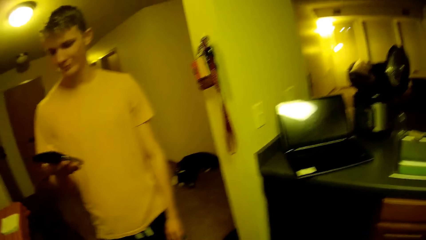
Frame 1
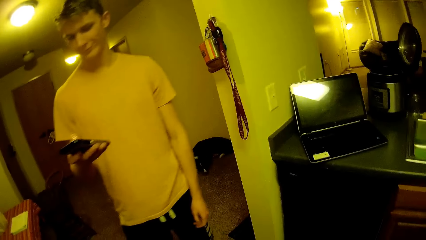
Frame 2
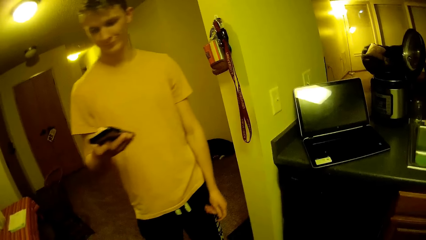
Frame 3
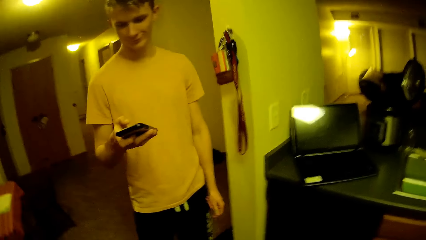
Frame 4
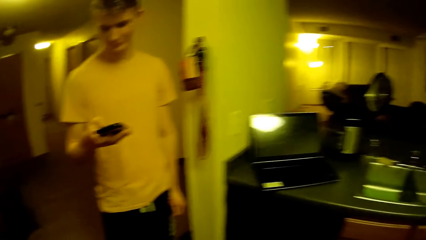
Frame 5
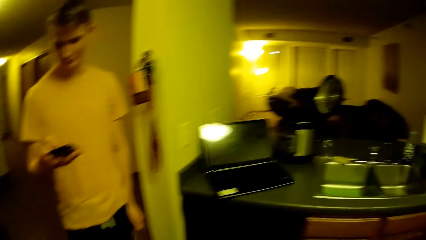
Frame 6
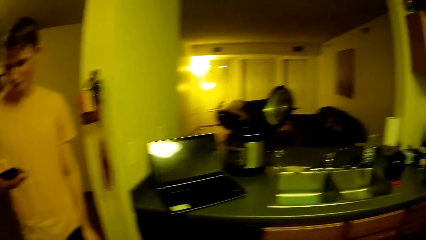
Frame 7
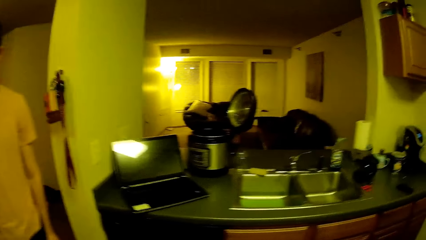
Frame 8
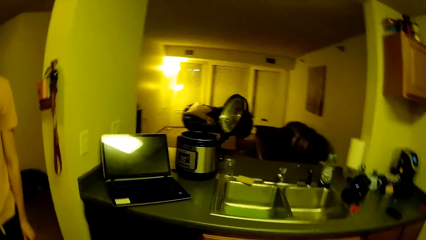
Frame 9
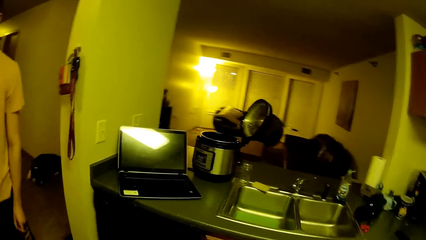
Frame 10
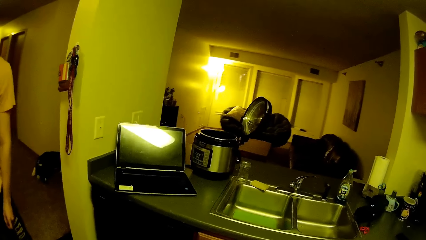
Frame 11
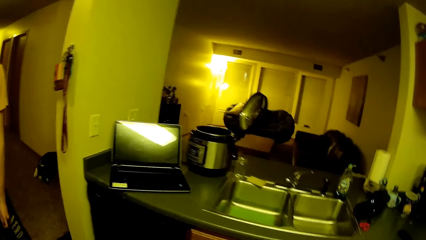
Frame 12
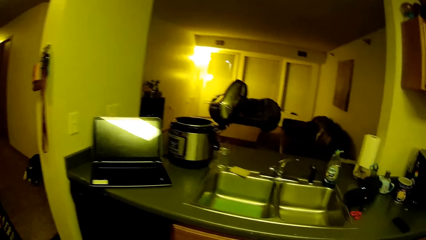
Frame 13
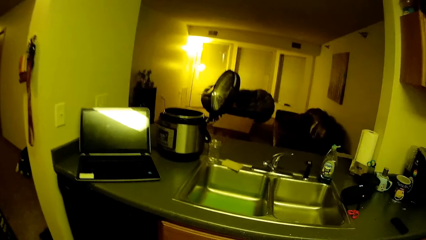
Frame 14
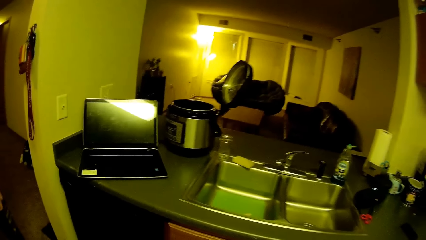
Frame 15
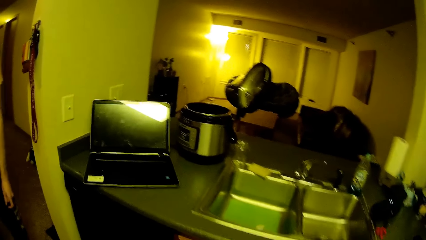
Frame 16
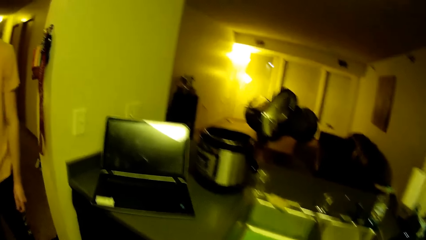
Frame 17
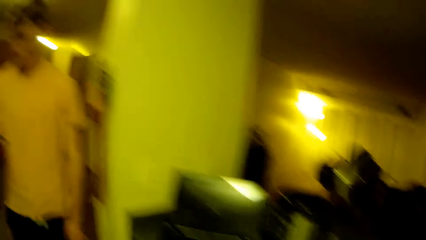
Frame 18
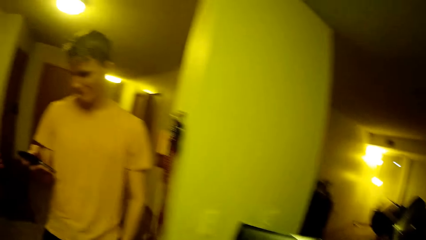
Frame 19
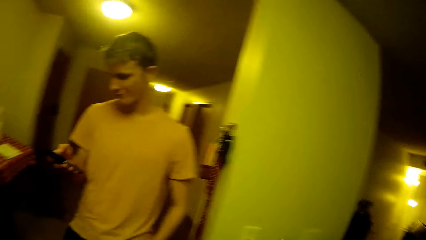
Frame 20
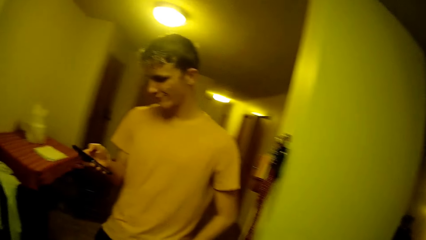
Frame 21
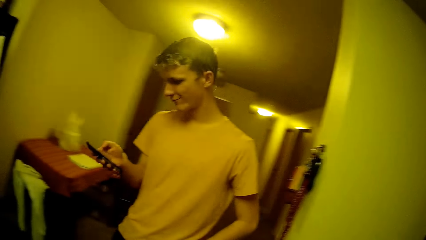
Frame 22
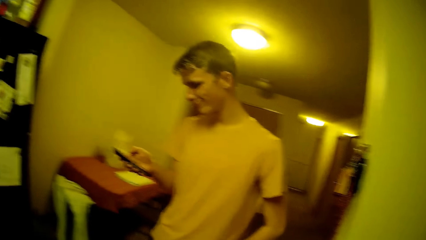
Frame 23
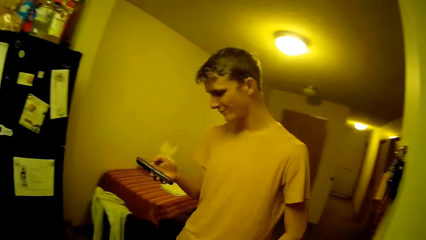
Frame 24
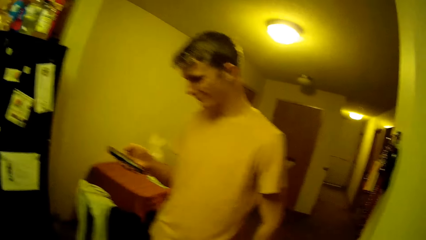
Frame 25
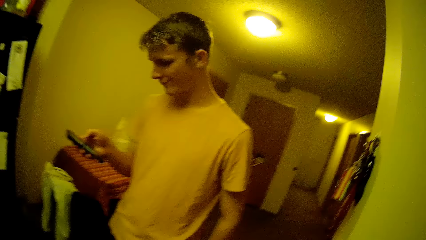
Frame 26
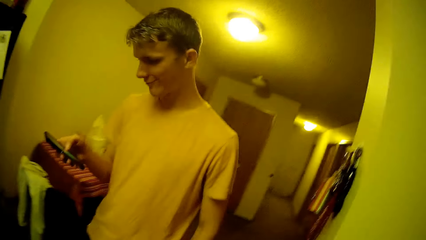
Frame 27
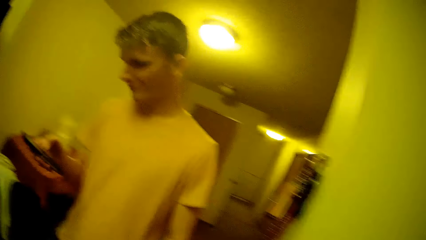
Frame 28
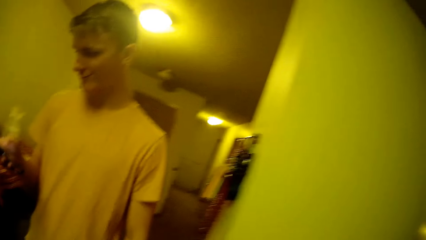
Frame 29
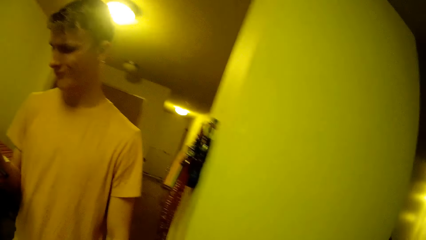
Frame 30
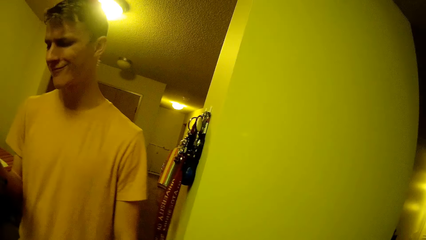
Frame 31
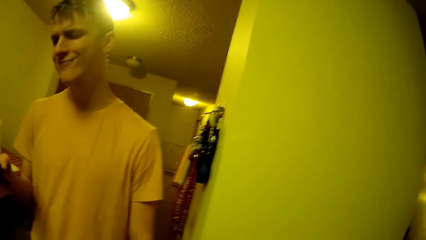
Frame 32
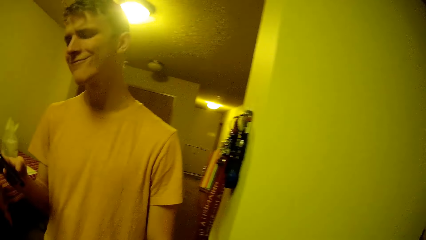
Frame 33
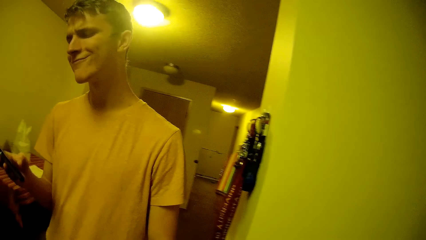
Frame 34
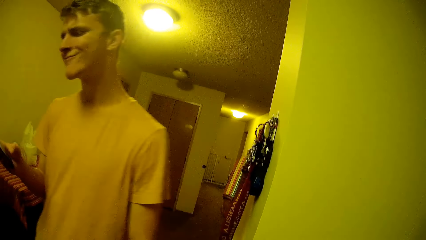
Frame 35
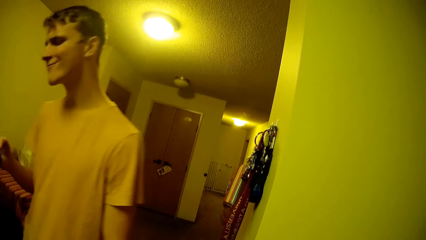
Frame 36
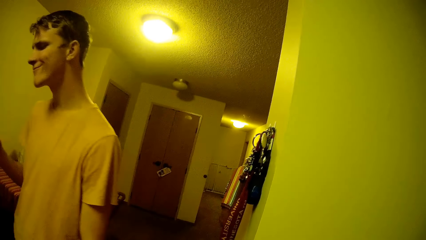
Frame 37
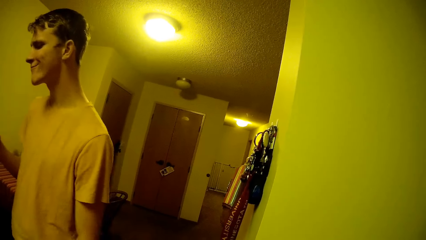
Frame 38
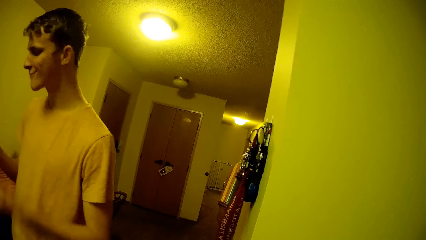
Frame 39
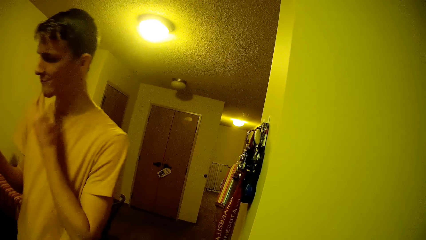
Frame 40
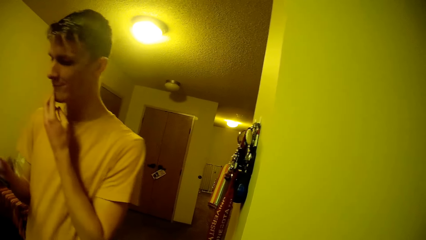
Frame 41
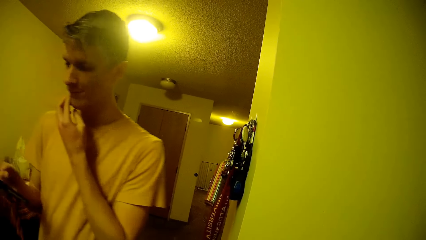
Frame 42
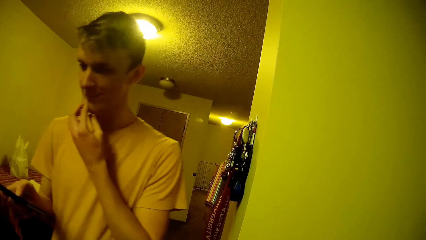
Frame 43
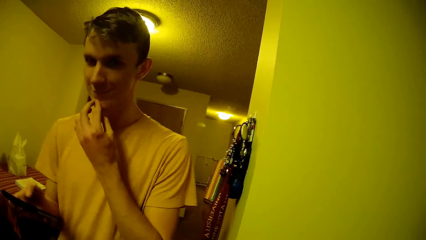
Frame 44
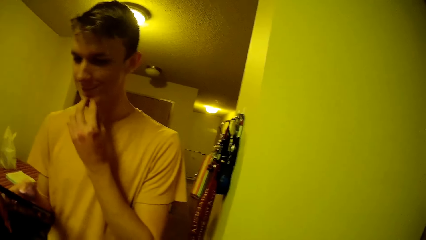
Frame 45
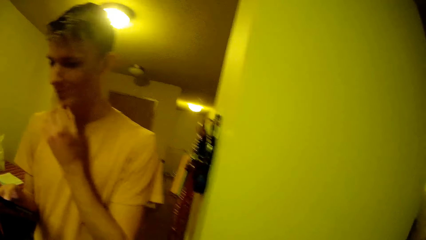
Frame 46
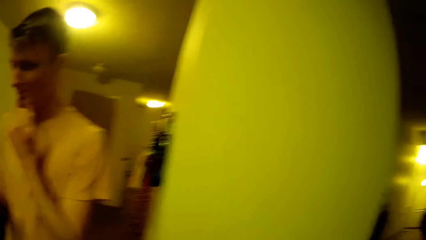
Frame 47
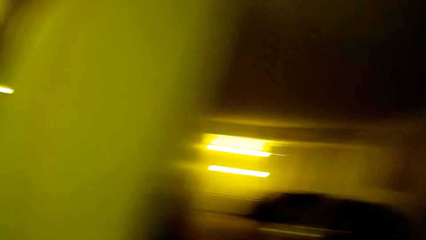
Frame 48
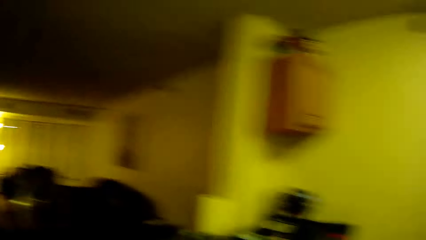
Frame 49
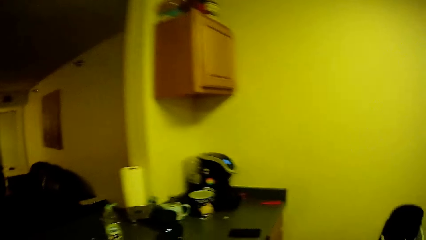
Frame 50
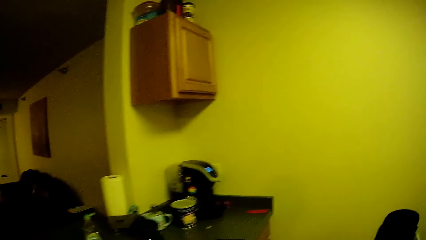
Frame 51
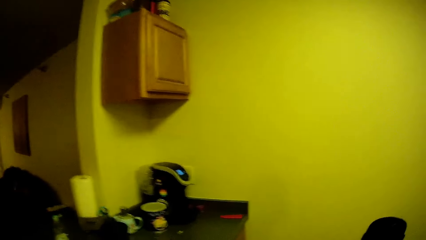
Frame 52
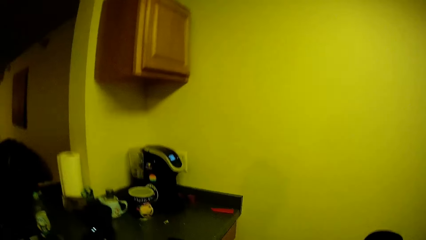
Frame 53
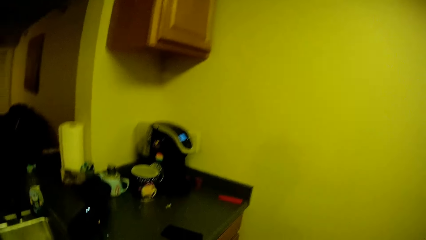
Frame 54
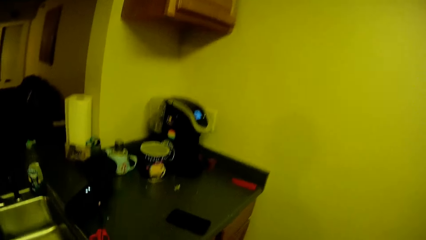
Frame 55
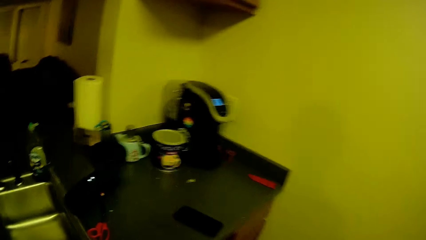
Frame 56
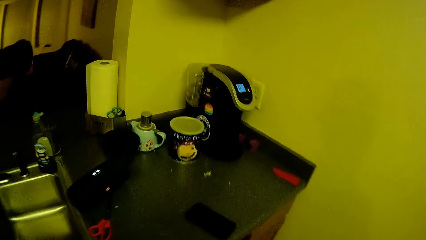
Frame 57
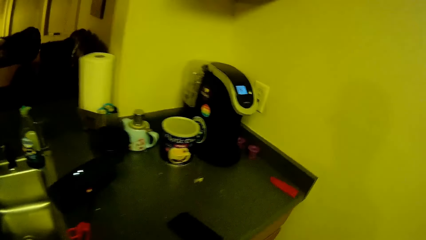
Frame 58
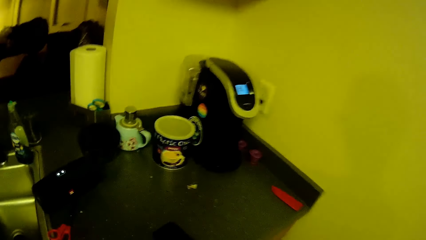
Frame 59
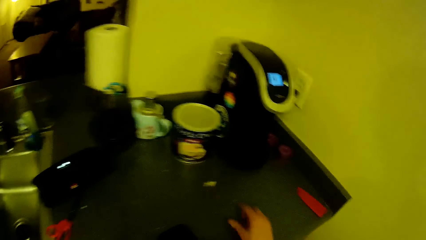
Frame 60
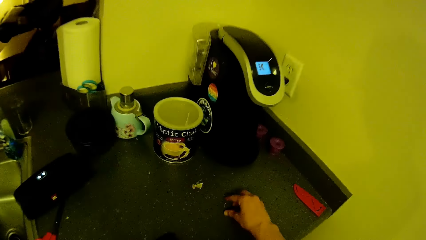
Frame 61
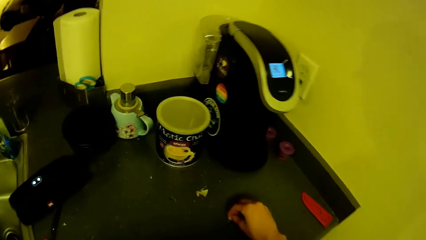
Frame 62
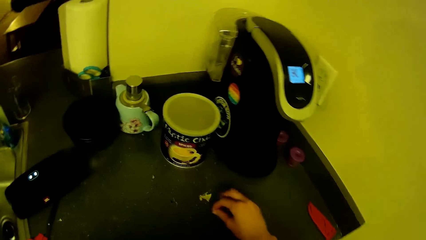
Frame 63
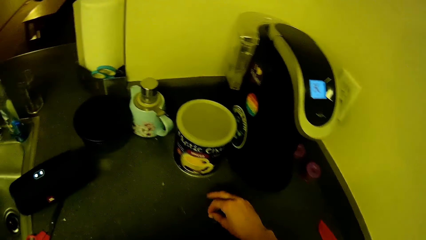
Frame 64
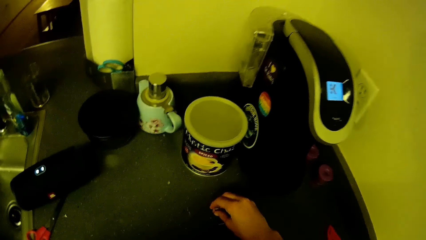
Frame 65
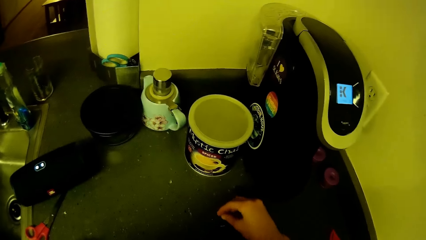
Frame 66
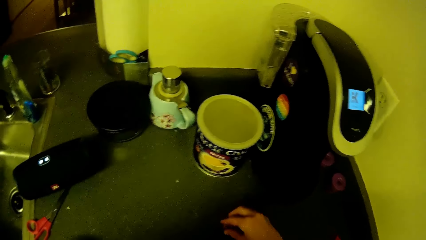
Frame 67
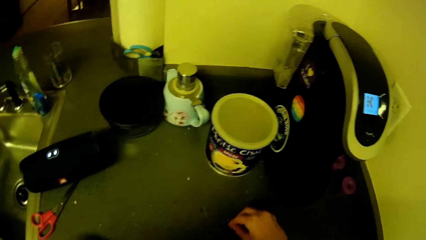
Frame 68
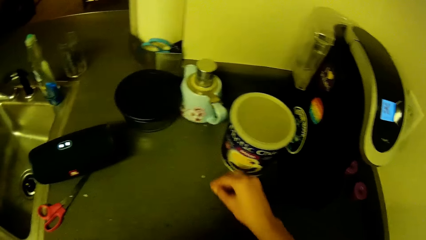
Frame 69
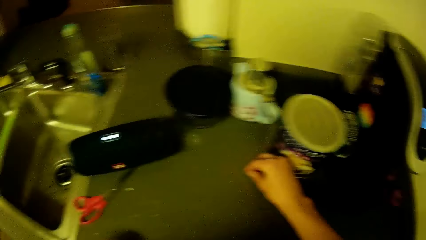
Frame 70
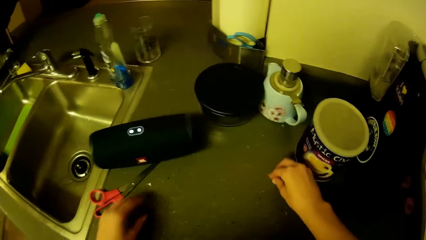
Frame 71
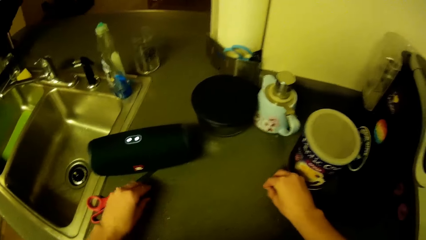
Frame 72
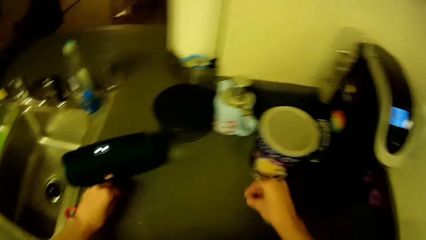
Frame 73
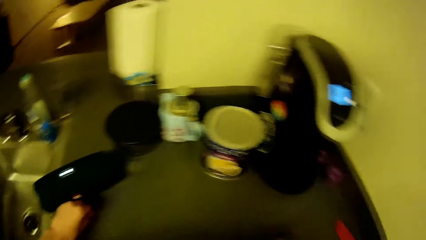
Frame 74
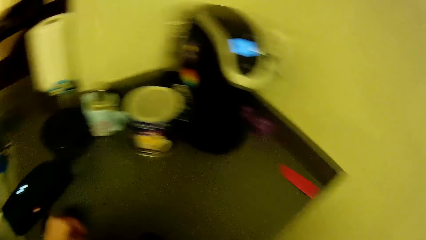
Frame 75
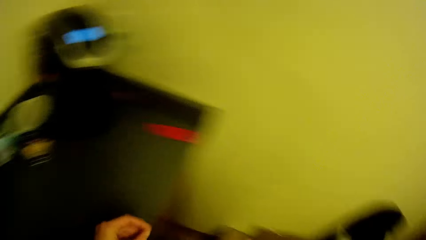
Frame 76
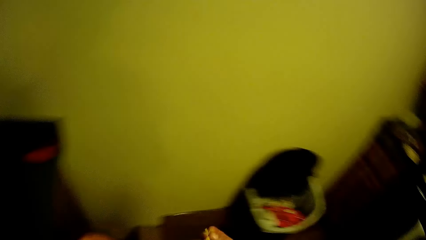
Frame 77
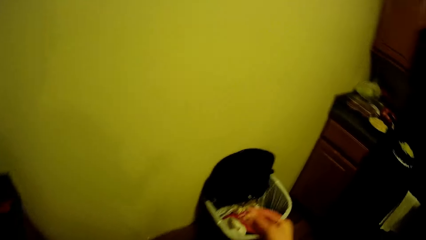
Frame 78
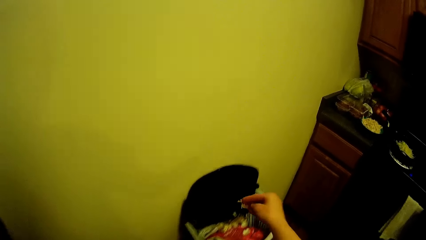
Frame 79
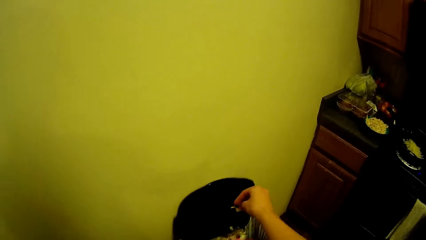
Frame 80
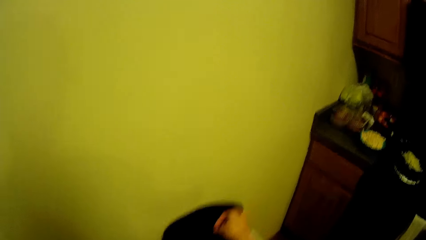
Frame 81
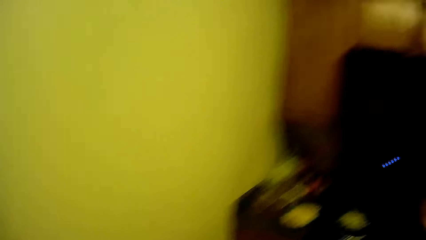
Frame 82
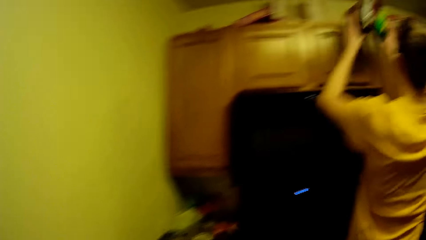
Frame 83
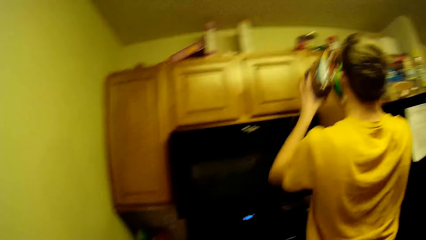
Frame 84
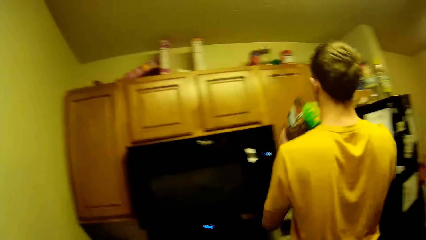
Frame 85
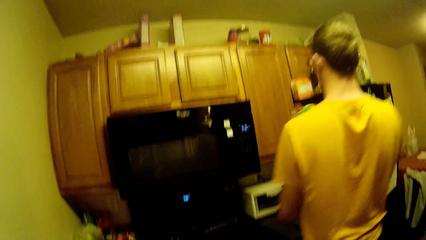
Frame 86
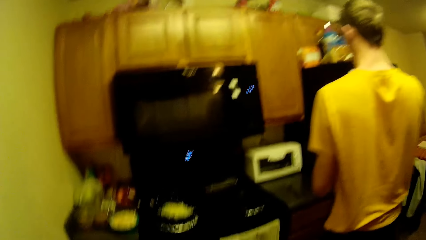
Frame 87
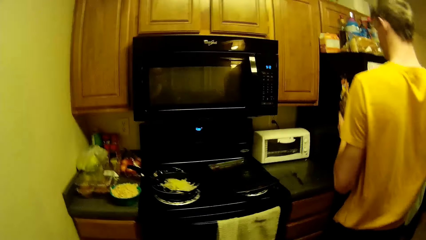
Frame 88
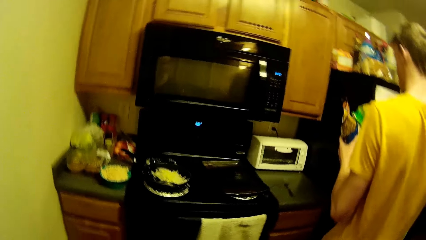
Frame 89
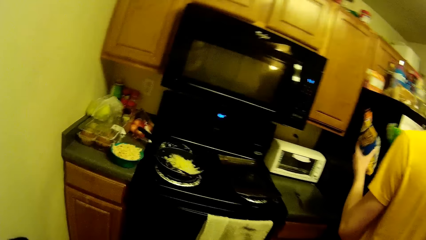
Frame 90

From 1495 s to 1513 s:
A man rubs his fingers. The camera wearer looks around. The man moves hand towards the face and touches his chin. The camera wearer turns the other side. He picks up onion crumbles from the kitchen top with his hand. He walks the other direction. He drops the onion crumbles in the kitchen bin with his hands. The man picks up something.
